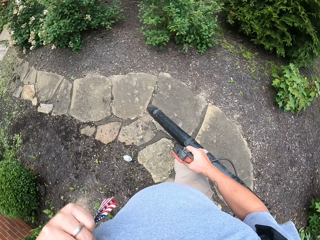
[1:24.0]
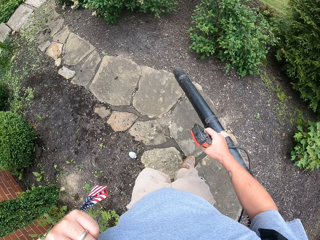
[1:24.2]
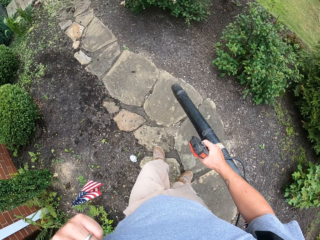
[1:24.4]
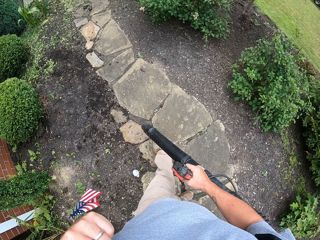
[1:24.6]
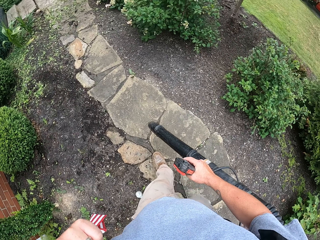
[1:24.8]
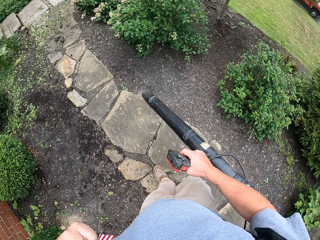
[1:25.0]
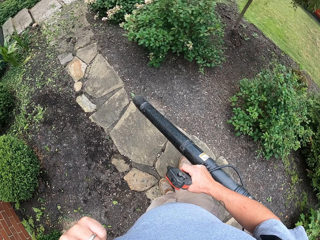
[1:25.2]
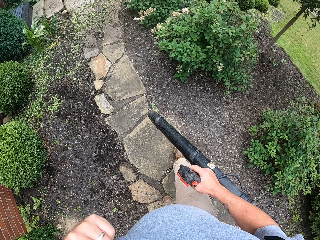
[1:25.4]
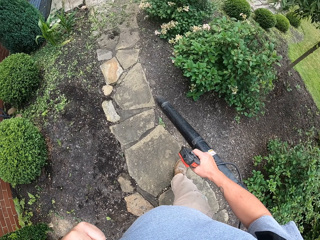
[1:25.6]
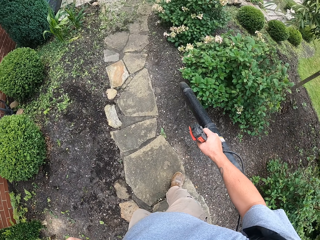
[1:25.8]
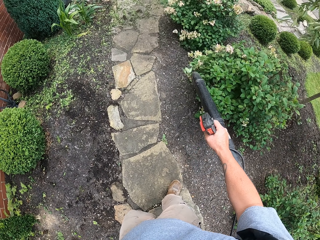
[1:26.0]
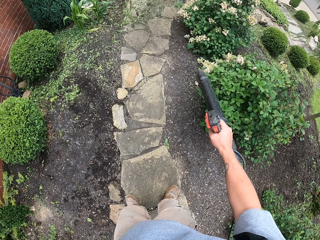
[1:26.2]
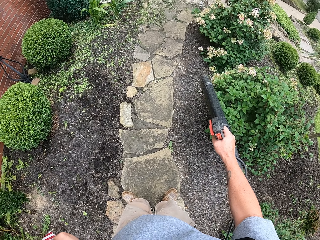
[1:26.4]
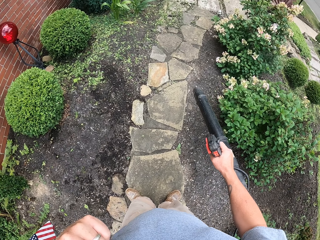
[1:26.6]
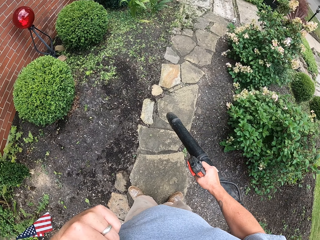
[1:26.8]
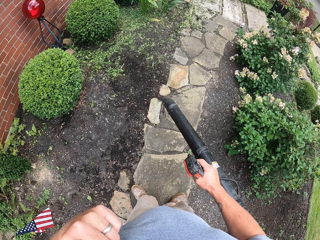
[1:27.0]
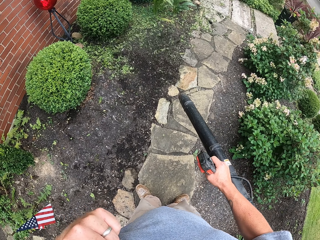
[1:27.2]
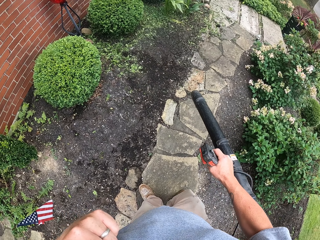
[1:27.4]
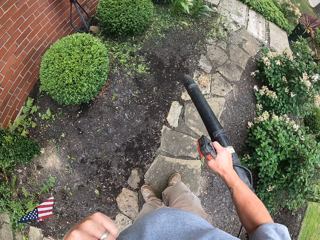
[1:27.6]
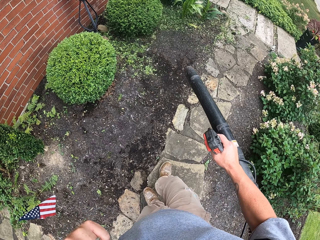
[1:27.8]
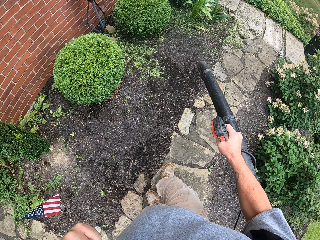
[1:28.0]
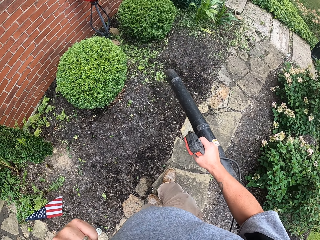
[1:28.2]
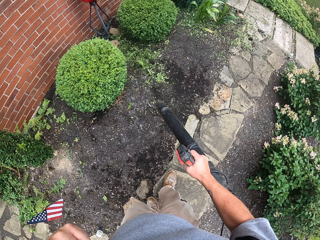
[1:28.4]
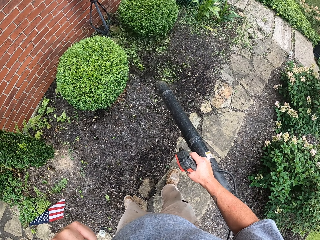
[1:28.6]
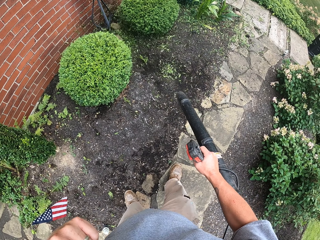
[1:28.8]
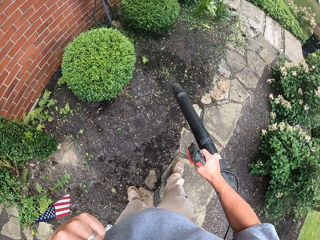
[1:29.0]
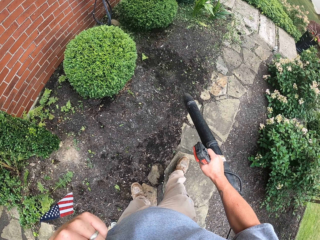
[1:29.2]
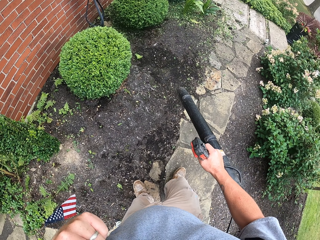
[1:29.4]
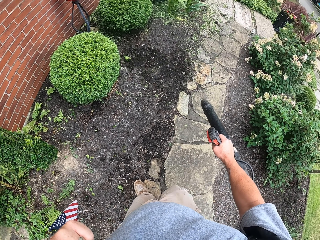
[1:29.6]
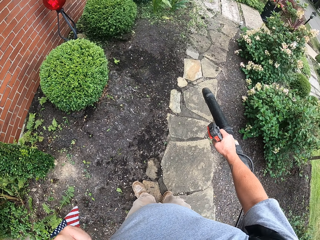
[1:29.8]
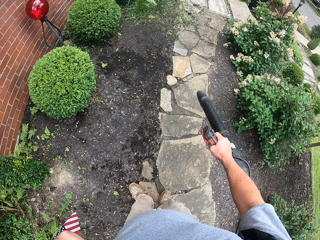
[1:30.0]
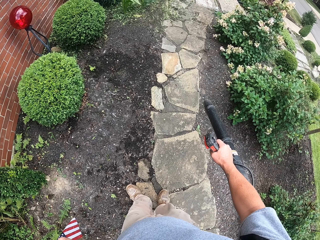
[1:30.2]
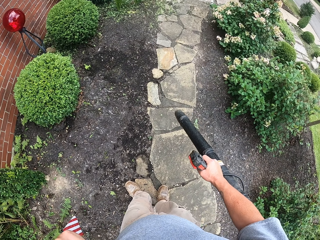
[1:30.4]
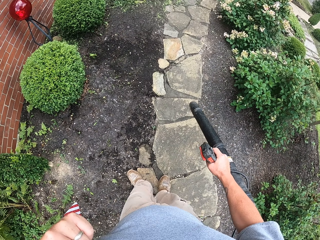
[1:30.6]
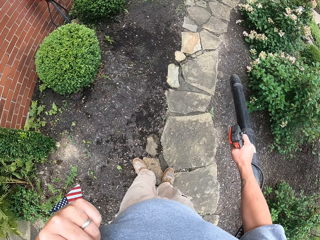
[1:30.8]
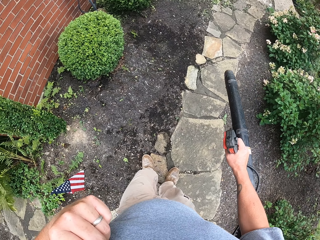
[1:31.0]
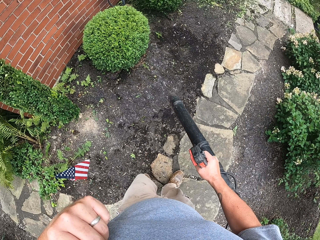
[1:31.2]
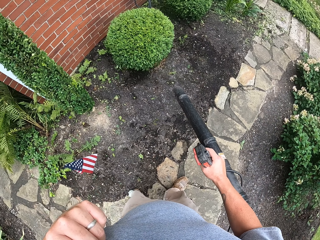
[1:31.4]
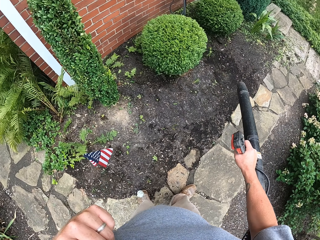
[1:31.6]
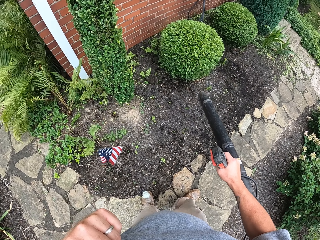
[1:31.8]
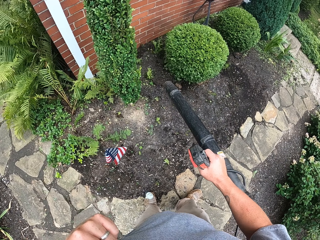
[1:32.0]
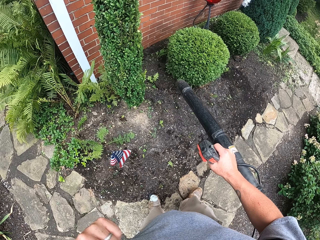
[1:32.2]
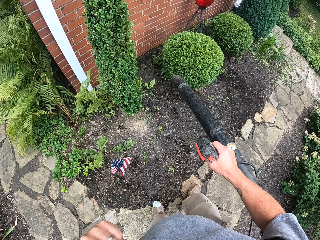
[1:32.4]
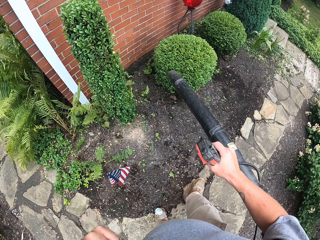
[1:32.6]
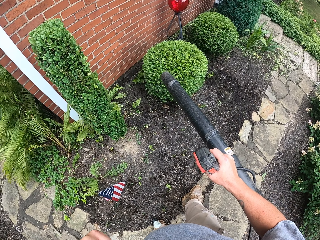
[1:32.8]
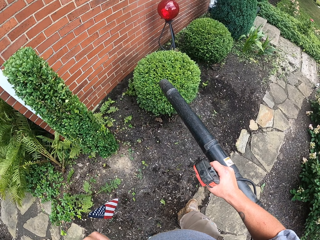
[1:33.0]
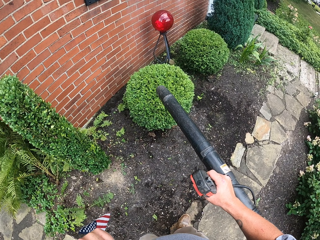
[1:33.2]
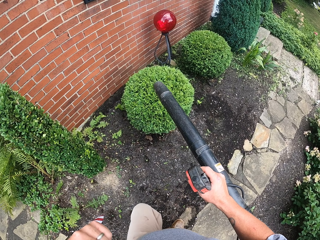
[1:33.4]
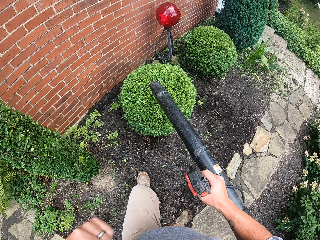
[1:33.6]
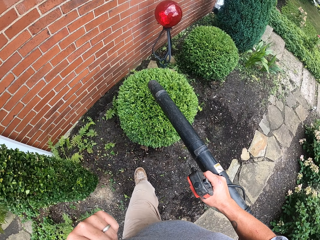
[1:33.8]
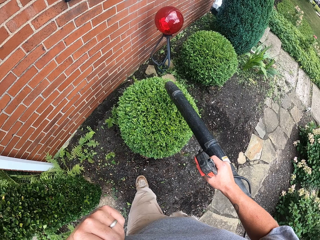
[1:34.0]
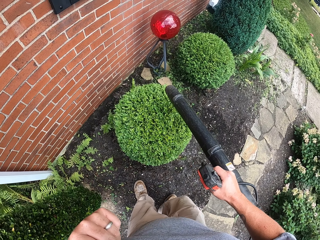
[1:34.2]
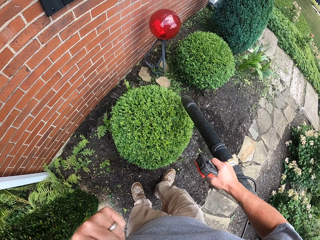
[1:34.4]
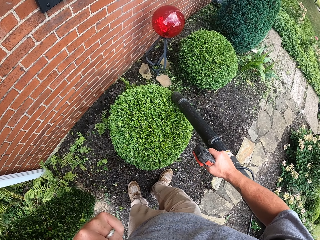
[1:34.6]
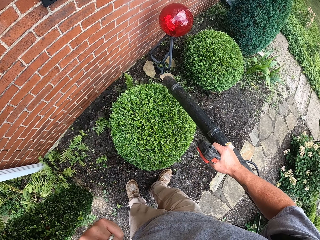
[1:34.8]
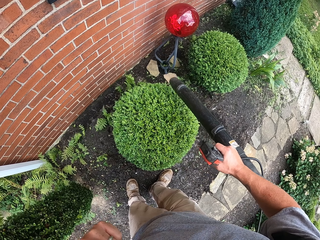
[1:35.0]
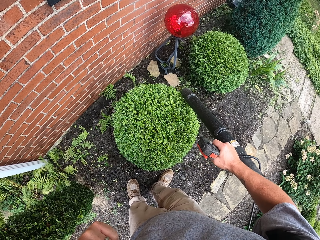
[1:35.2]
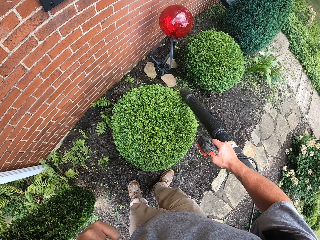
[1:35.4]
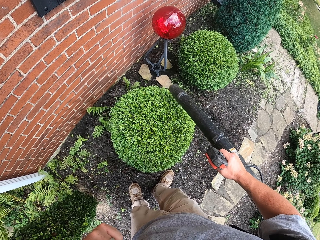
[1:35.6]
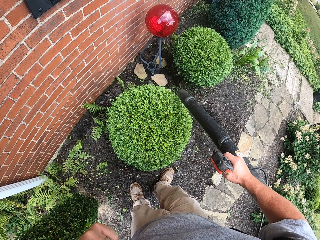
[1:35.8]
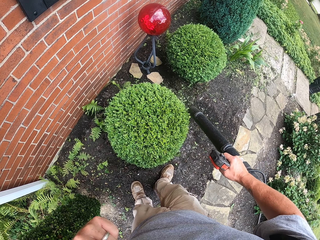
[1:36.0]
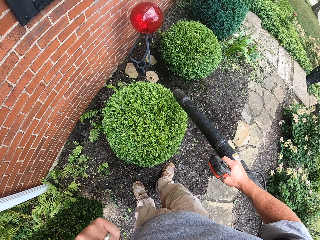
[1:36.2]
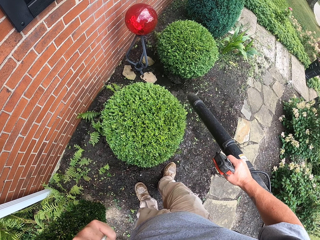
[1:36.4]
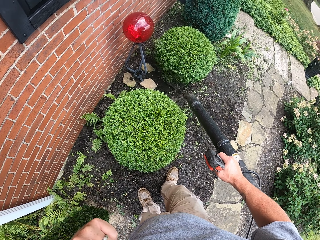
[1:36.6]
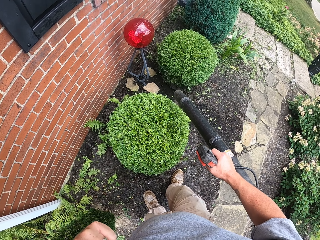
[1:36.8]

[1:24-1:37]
The camera wearer walks on the pathway. They blow the soil and blow the leaves.

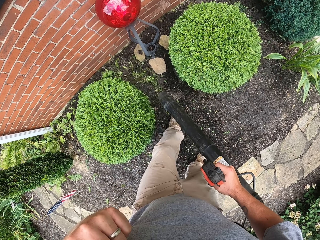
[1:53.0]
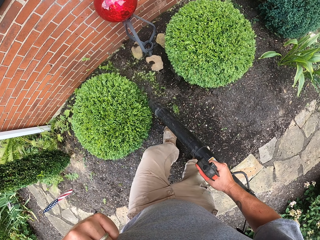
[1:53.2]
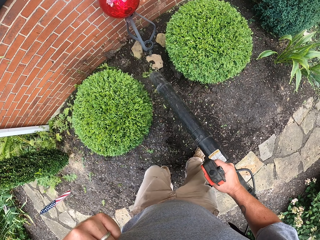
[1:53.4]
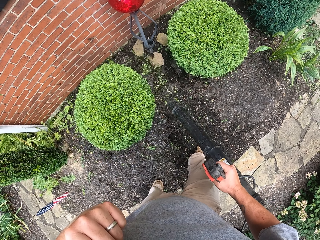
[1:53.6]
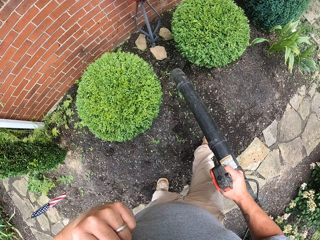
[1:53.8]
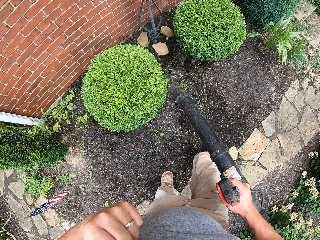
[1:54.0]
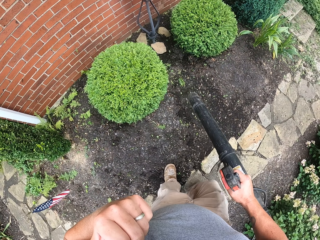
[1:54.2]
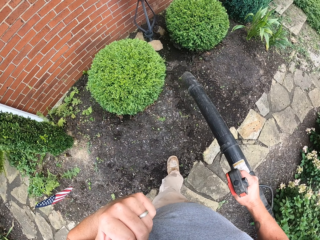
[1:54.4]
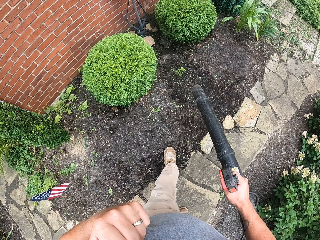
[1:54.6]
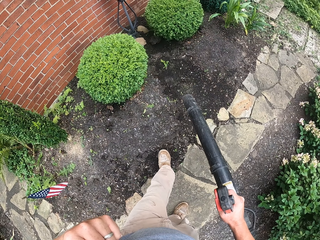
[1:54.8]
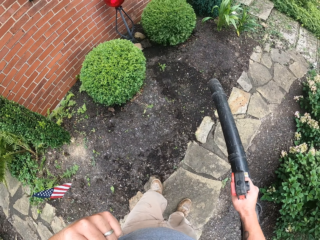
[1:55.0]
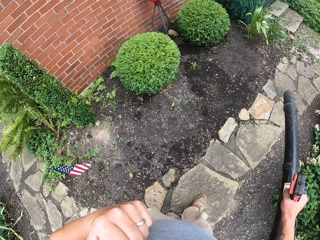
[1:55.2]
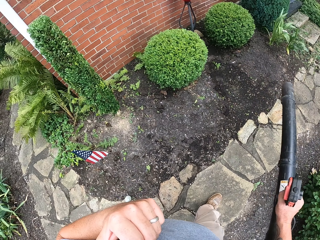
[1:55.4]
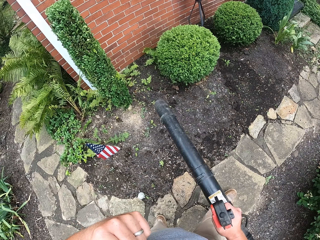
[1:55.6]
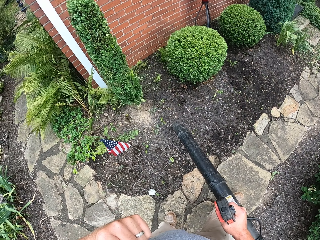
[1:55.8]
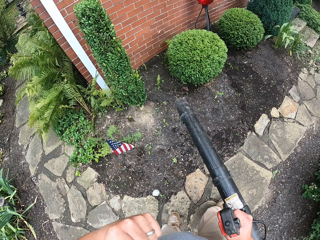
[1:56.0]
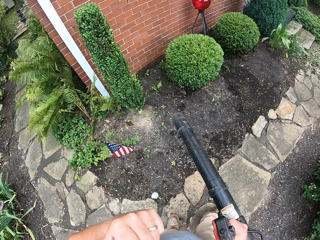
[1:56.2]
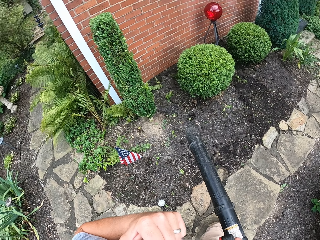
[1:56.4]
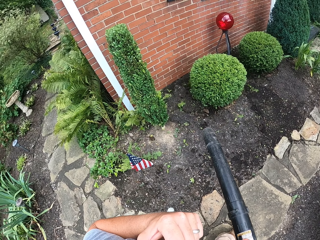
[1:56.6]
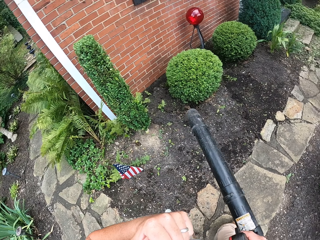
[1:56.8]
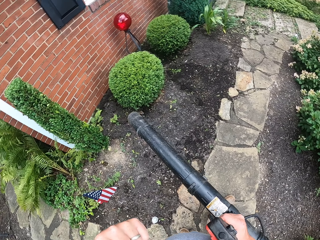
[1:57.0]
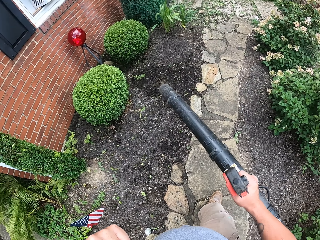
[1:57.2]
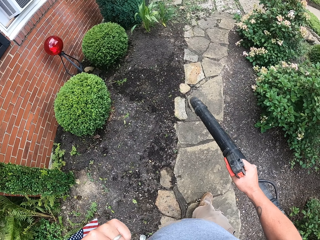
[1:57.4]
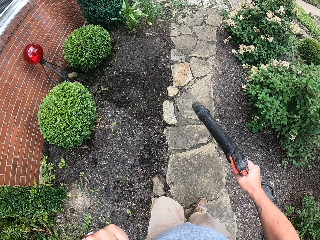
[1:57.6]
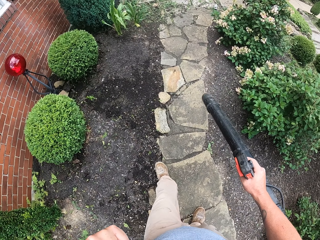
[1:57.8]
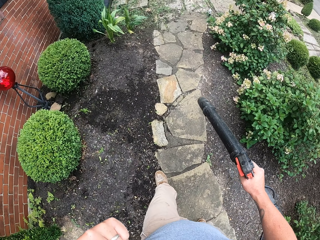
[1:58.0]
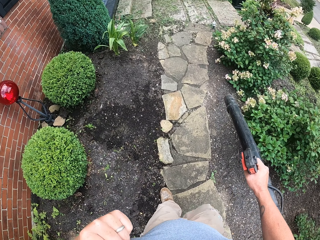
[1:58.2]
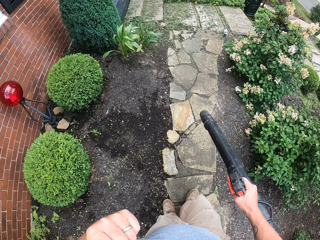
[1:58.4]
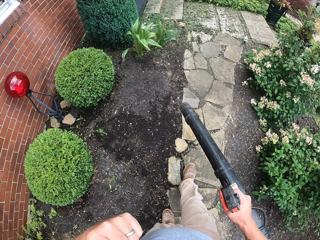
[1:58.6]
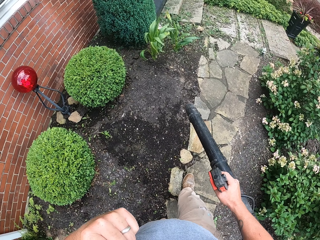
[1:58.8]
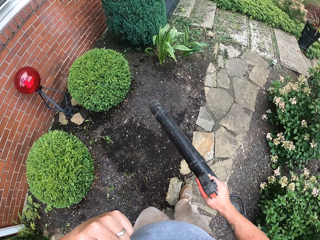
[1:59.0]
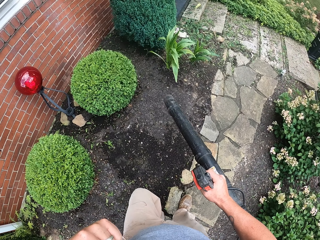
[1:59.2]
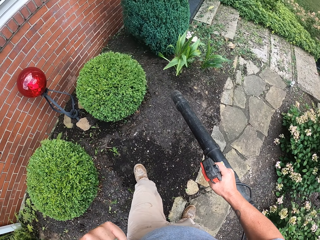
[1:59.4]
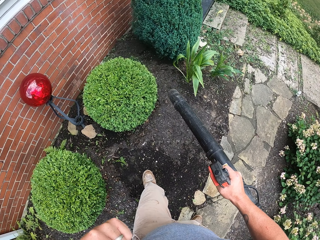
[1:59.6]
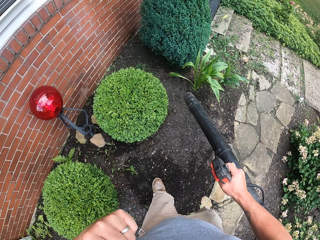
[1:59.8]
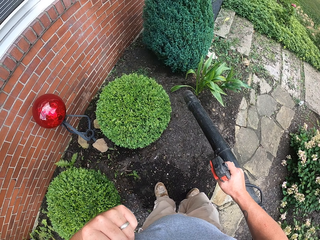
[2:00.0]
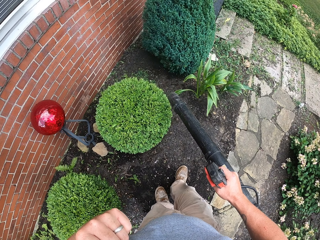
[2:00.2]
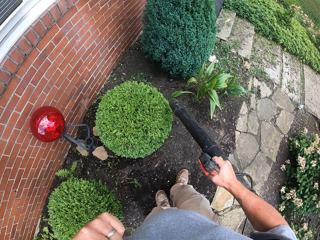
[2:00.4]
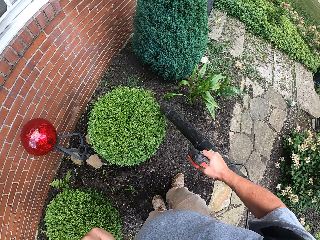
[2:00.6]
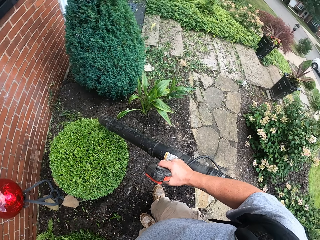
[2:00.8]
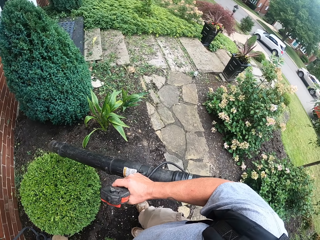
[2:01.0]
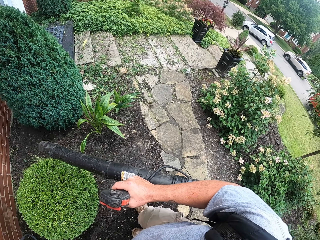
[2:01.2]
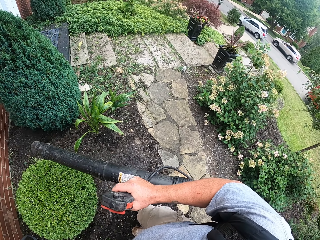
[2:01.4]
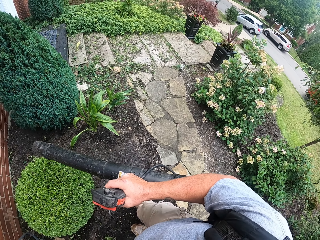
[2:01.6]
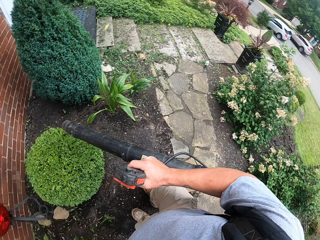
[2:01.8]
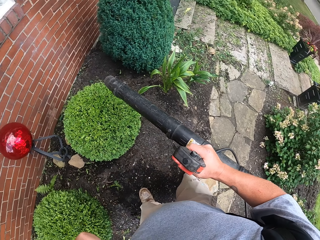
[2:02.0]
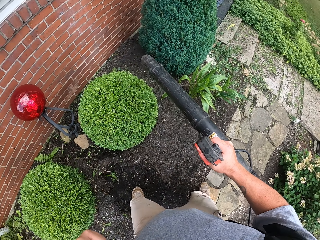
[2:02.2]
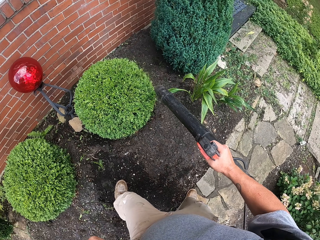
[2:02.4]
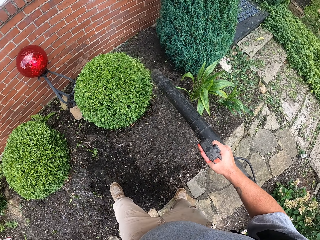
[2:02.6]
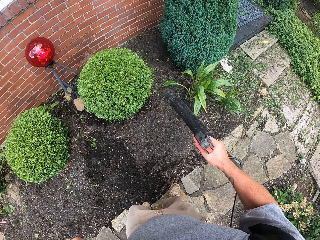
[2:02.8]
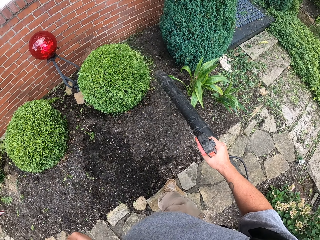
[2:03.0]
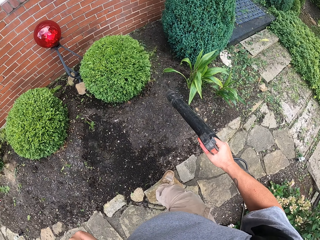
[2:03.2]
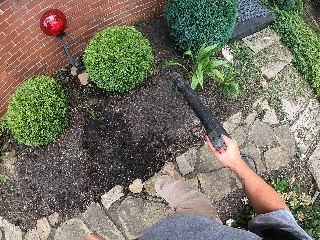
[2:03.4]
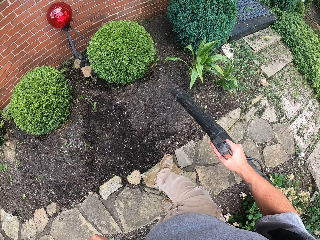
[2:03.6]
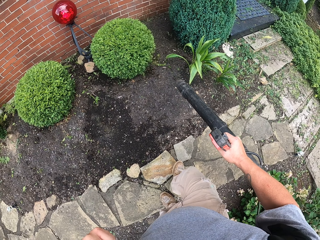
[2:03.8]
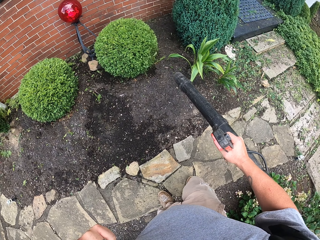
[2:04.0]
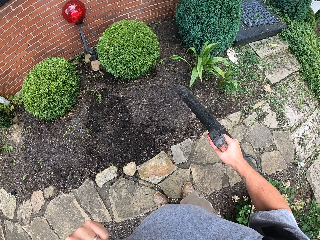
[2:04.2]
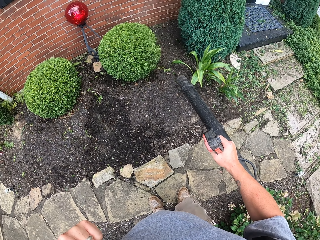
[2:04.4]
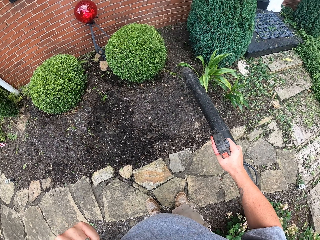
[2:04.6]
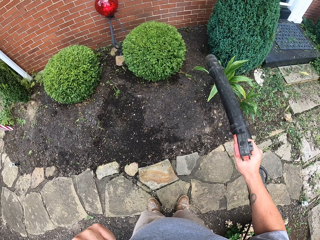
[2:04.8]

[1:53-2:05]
The camera wearer moves backwards. They move forward. They blow the leaves.
